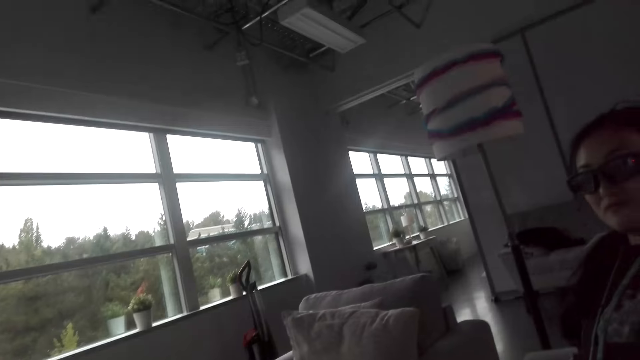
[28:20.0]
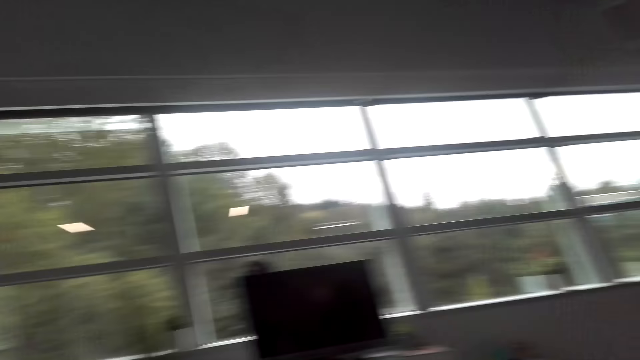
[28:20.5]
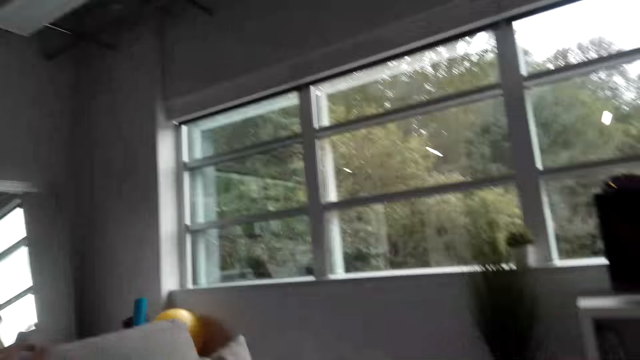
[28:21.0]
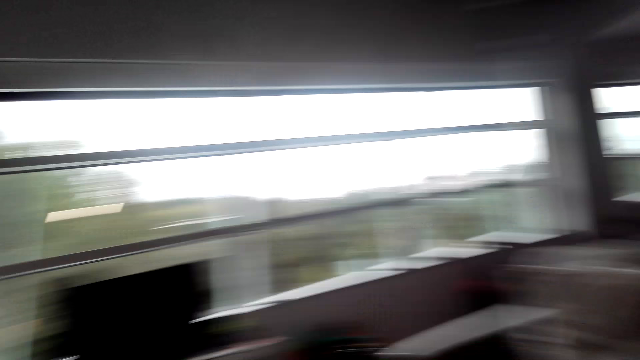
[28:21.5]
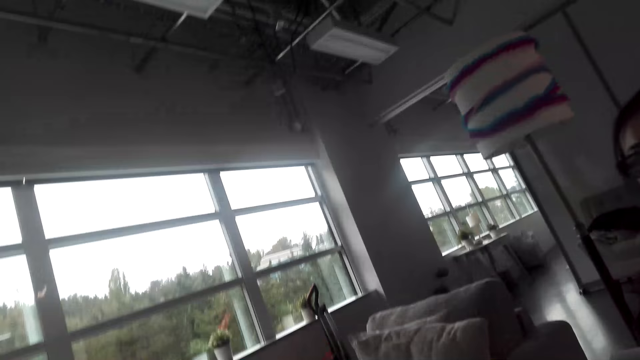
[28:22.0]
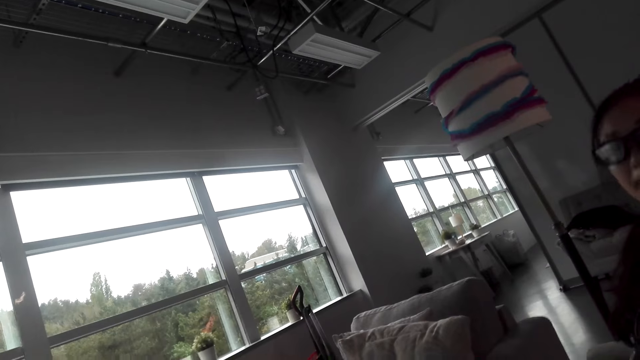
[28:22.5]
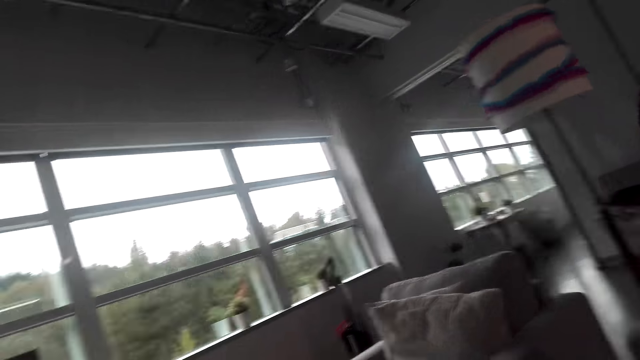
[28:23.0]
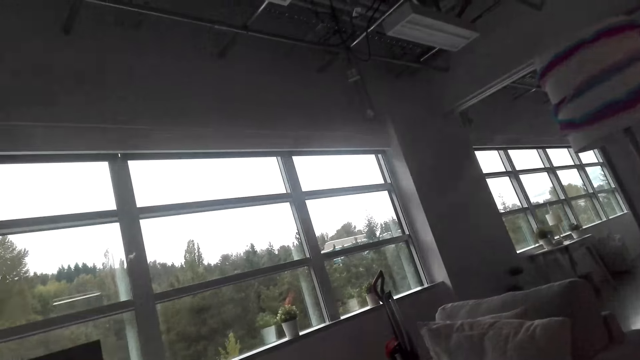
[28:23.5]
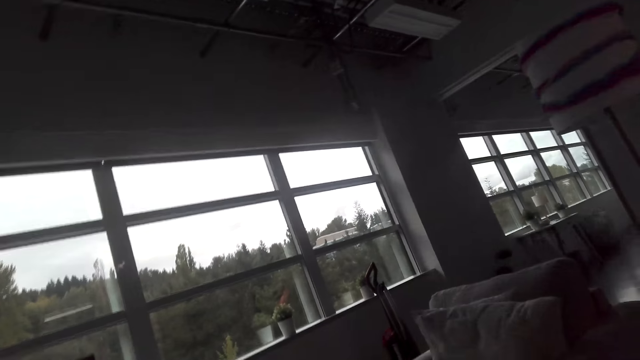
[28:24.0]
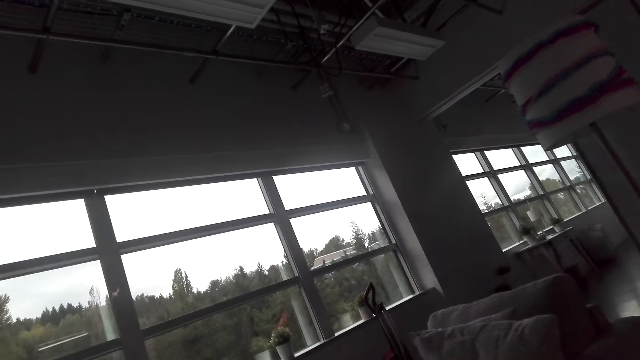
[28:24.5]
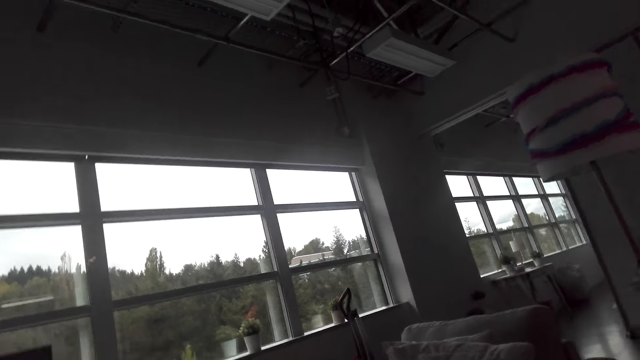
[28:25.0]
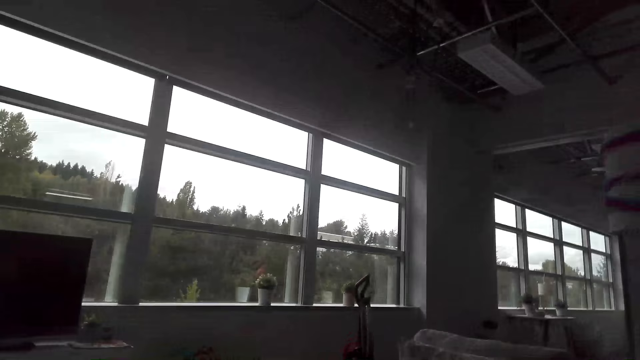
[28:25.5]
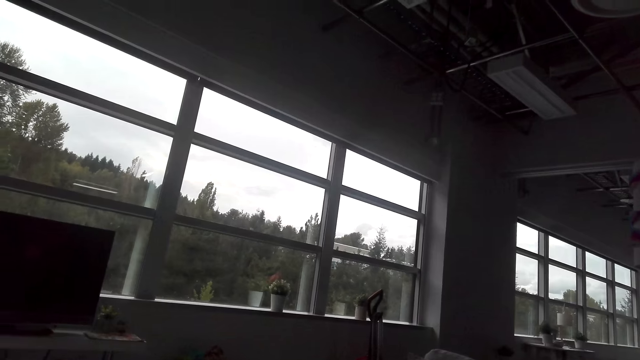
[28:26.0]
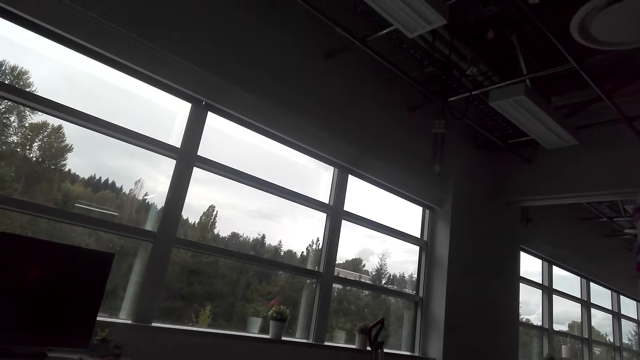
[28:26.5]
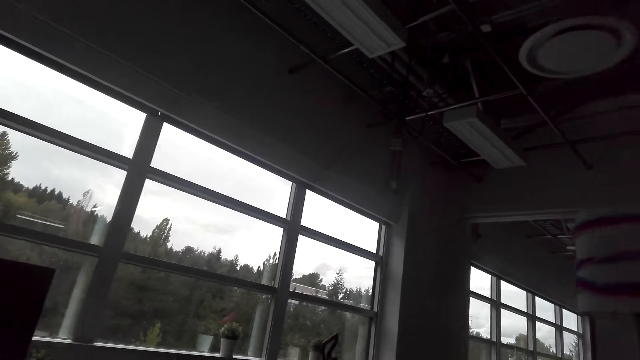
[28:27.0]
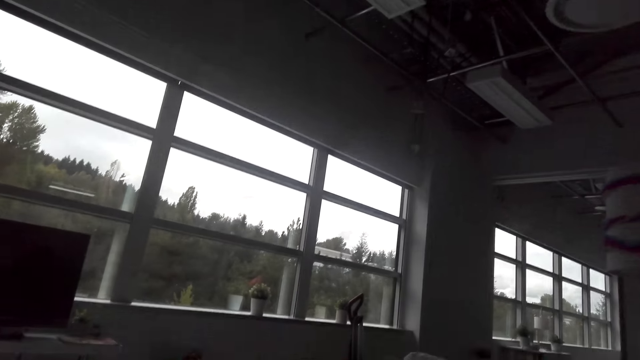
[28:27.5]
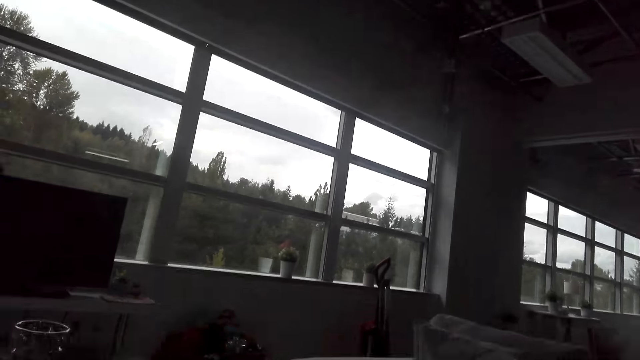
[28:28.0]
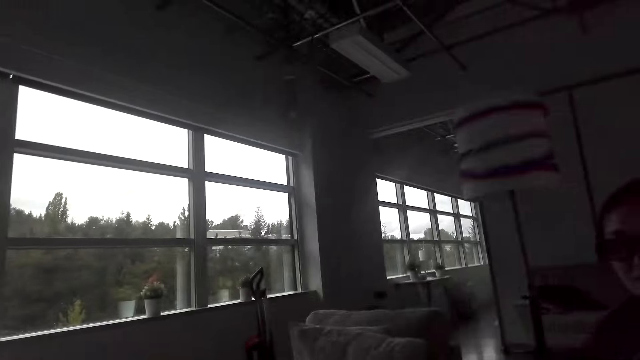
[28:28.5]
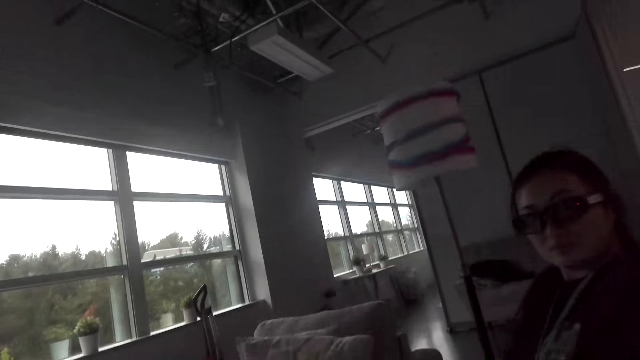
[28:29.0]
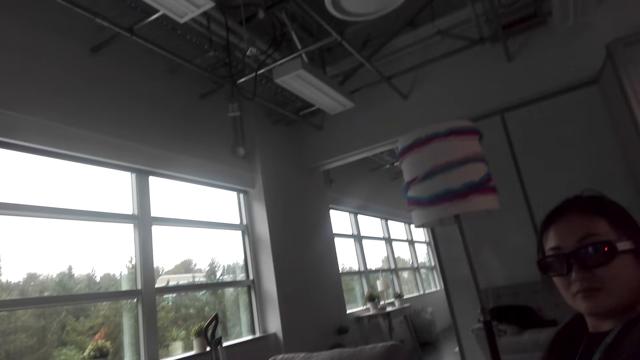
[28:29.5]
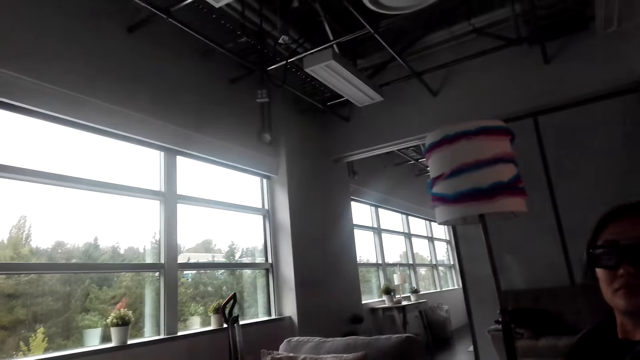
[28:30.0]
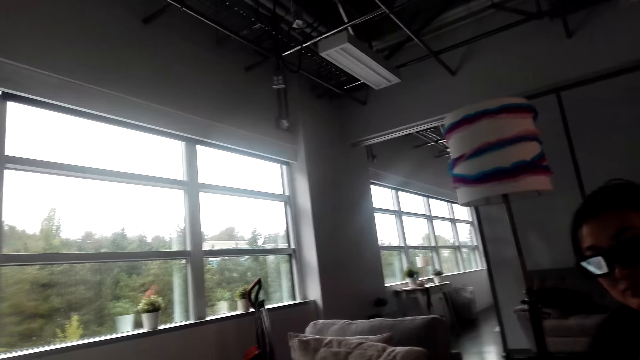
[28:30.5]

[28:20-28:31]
The camera wearer looks around a room. A woman converses with the camera wearer. The camera wearer converses with the woman.

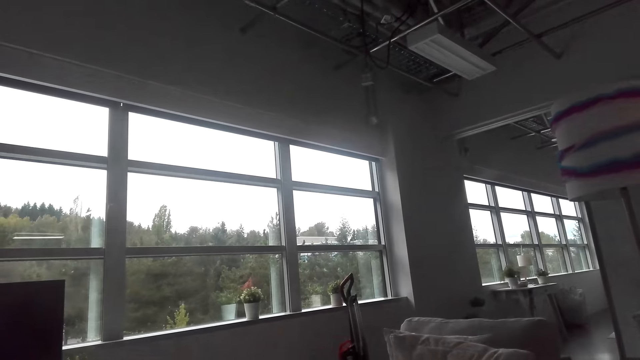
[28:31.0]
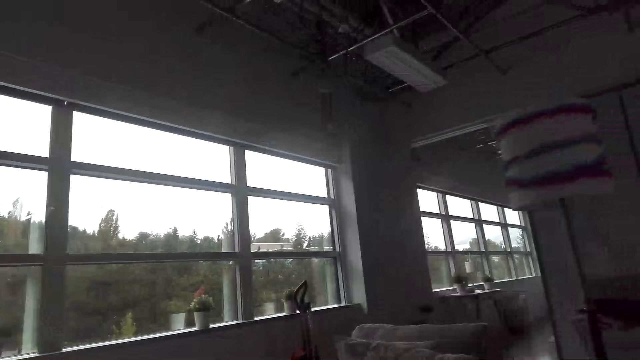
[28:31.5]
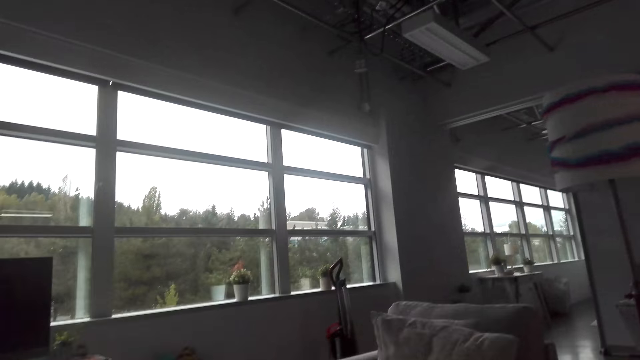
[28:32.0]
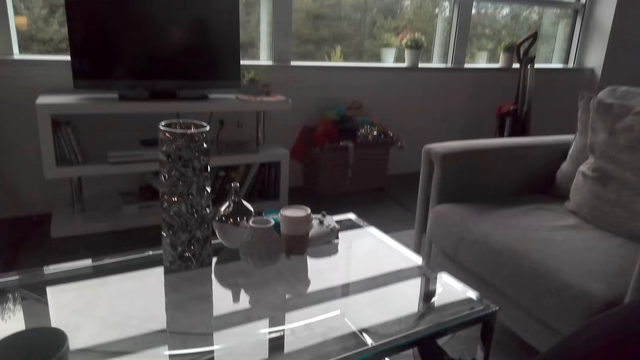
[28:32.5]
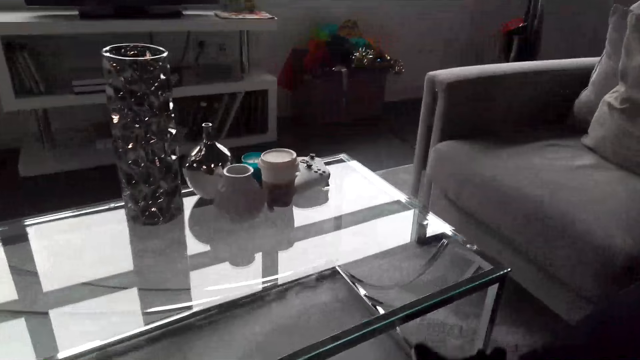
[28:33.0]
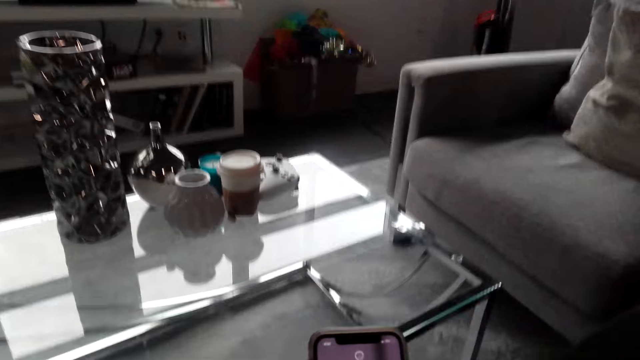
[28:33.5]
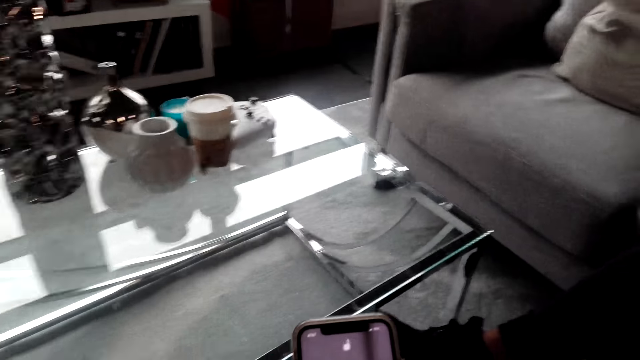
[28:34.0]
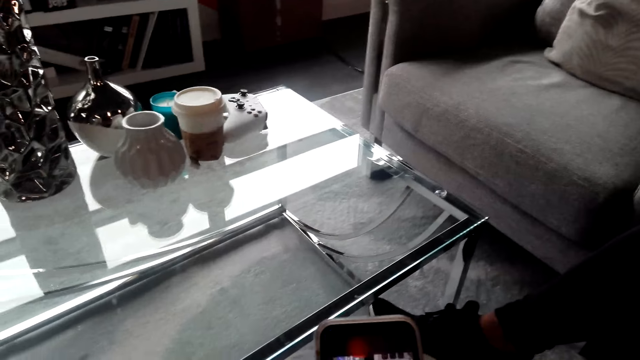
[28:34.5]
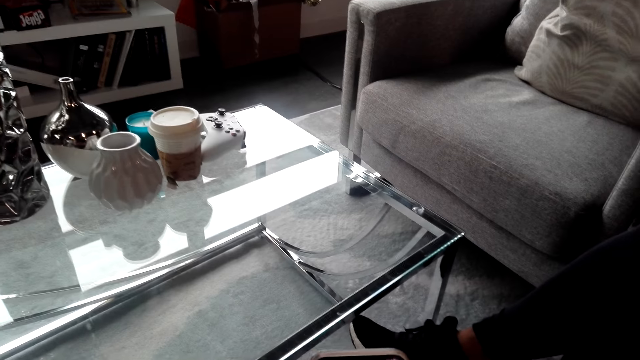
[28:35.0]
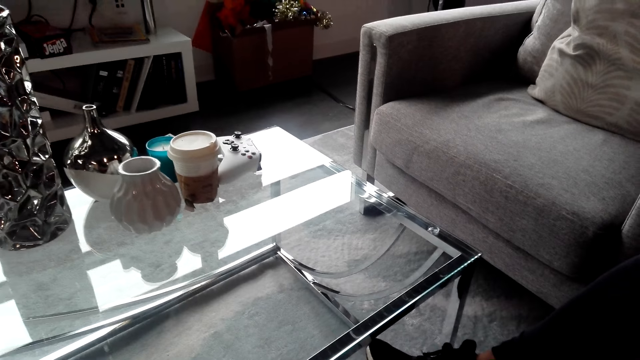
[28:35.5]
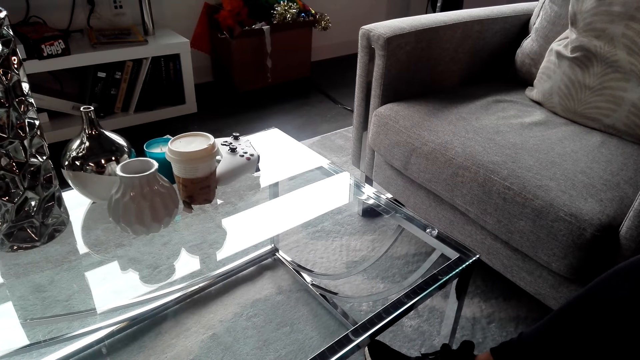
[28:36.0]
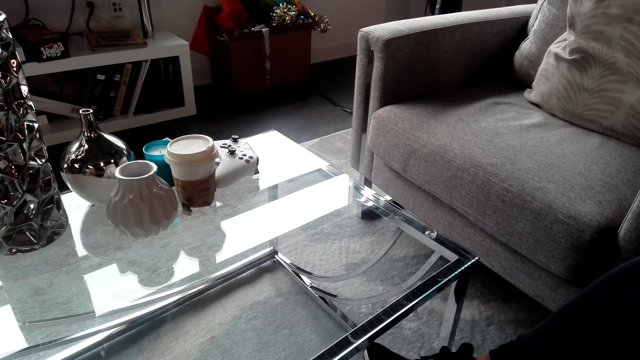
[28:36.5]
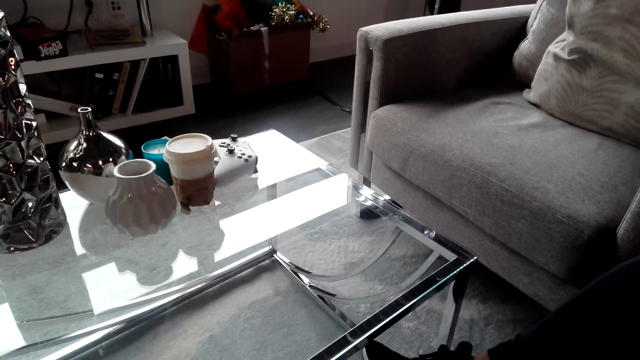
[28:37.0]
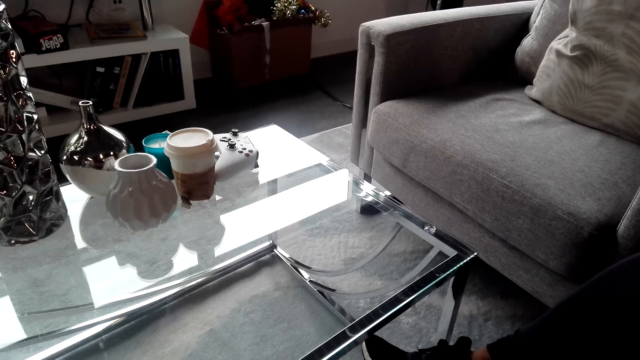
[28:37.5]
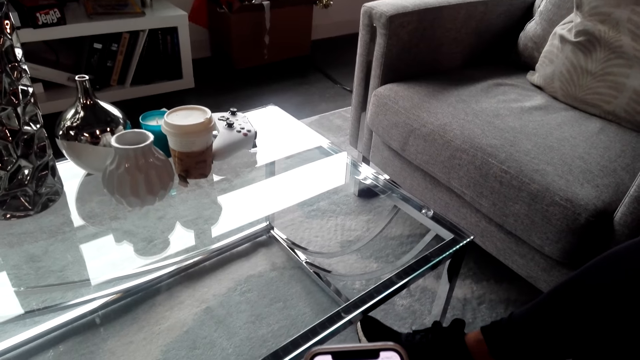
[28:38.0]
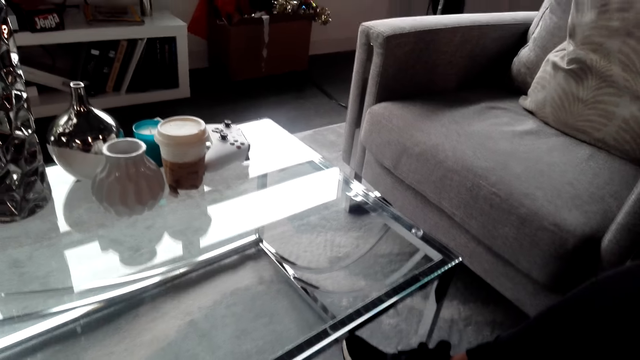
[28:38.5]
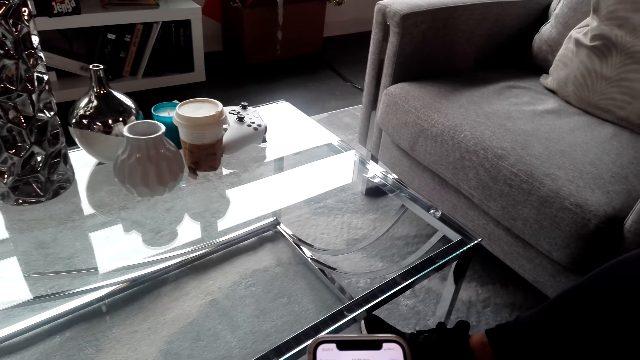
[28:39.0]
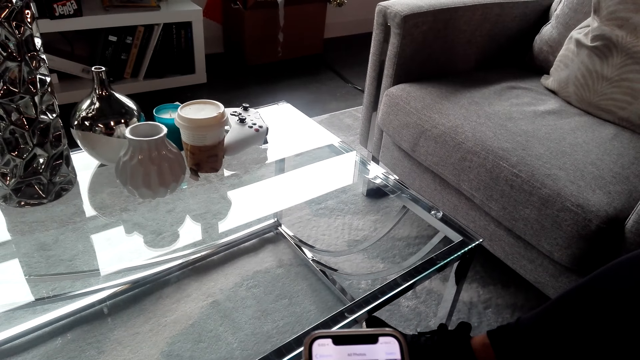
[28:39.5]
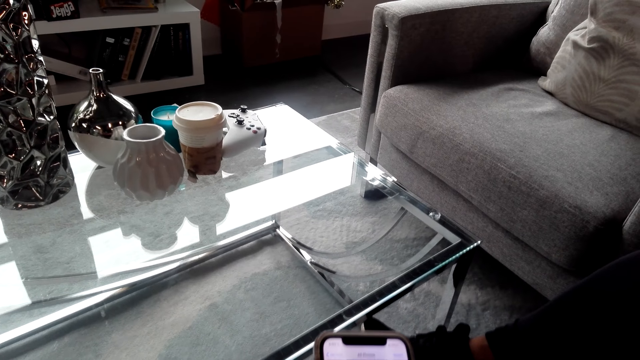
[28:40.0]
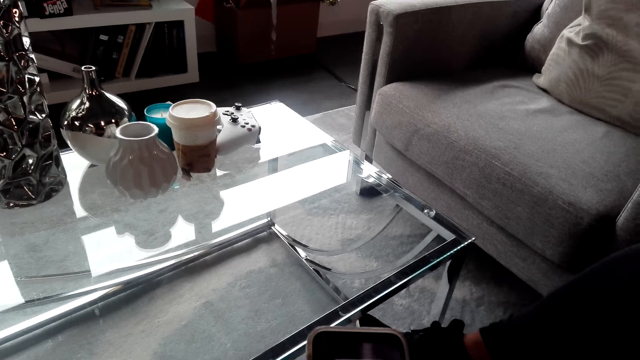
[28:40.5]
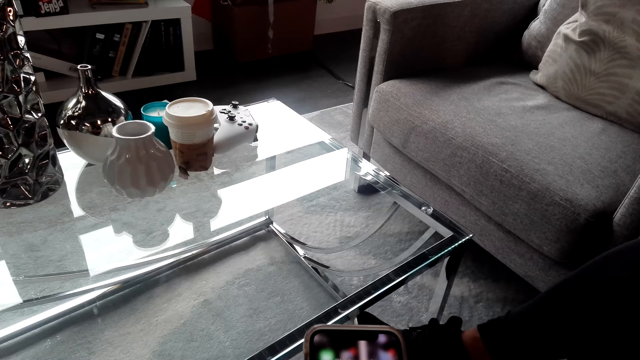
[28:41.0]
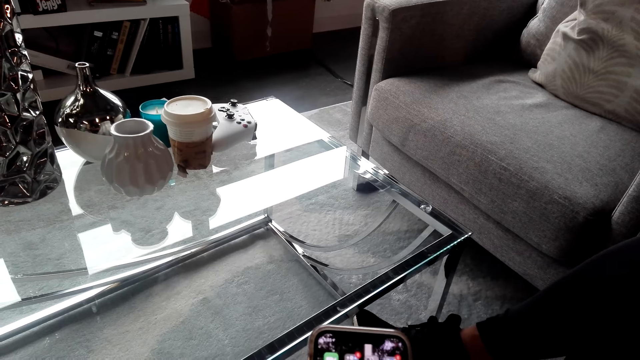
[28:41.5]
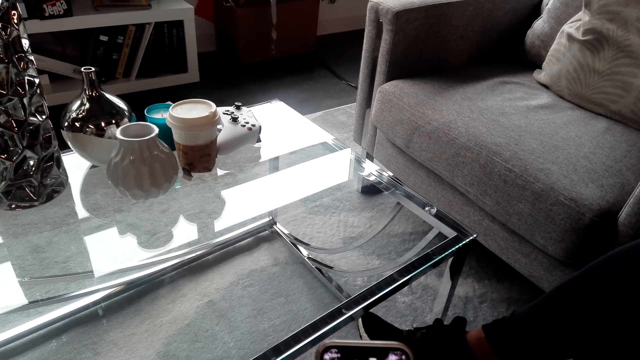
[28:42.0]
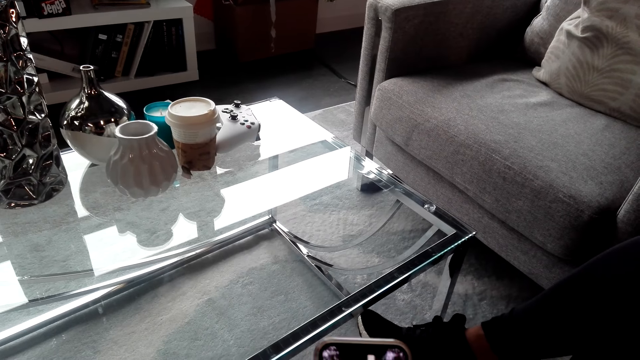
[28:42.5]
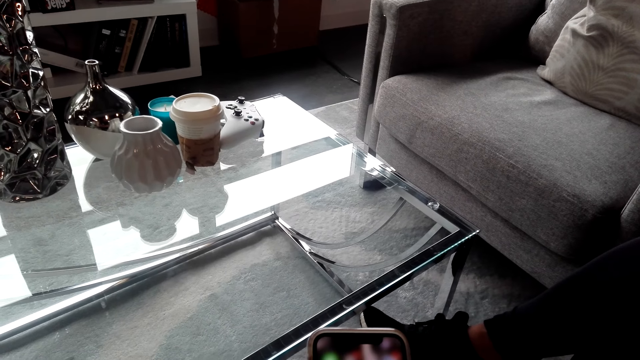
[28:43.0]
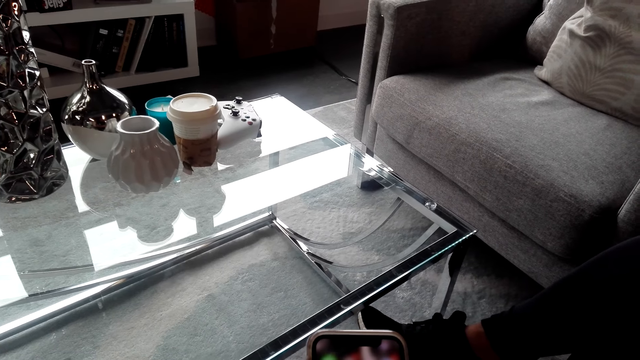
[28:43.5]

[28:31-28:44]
A woman converses with the camera wearer. The camera wearer uses his phone. The woman converses with the camera wearer. The camera wearer converses with the woman. They use his phone. They converse with the woman.
